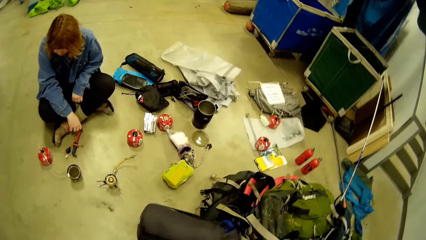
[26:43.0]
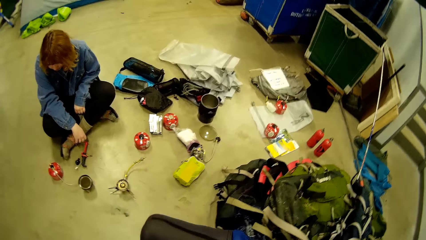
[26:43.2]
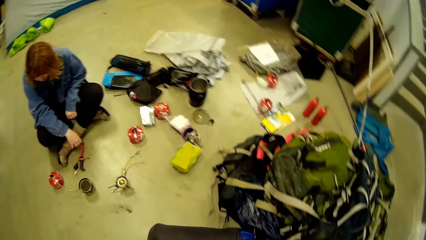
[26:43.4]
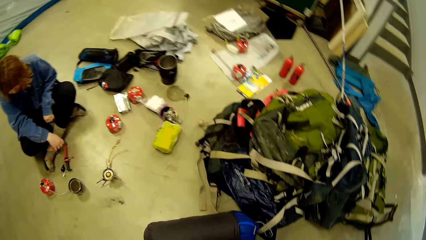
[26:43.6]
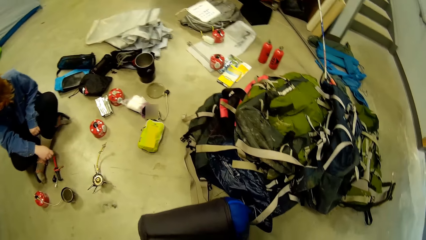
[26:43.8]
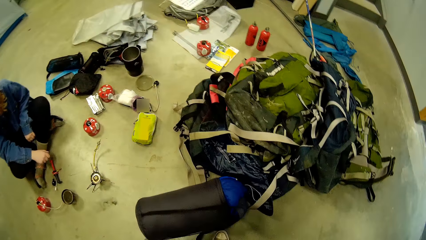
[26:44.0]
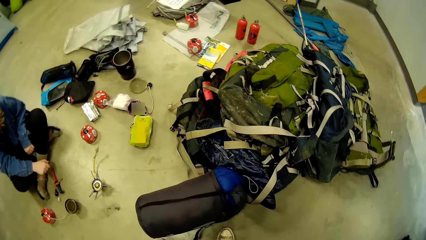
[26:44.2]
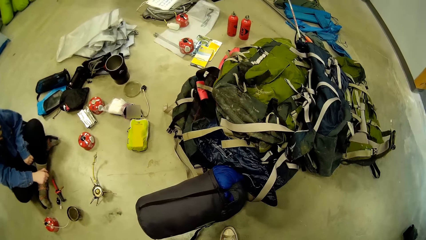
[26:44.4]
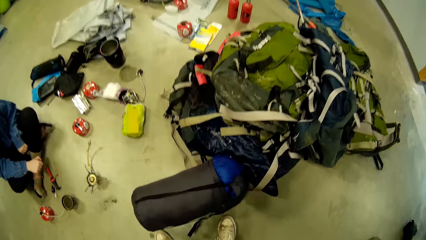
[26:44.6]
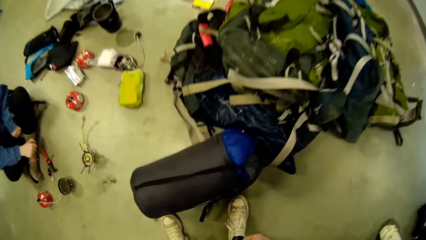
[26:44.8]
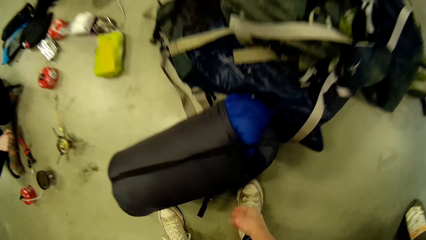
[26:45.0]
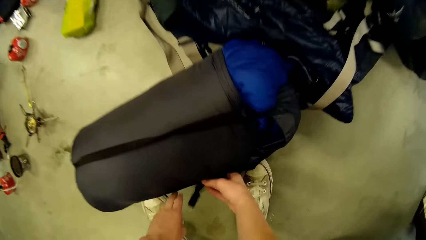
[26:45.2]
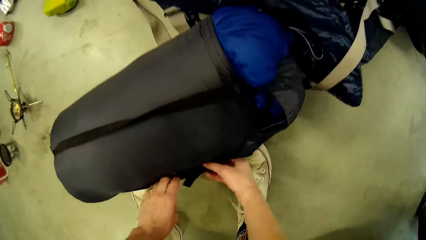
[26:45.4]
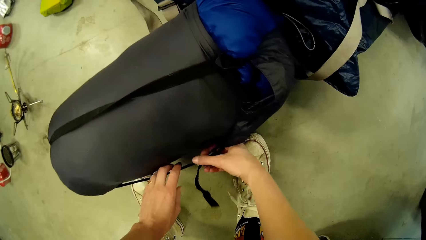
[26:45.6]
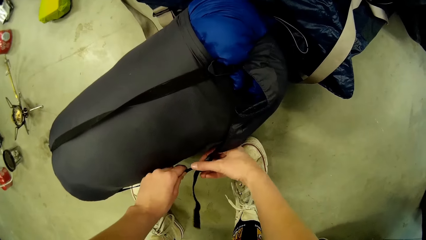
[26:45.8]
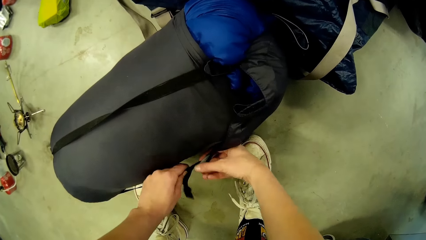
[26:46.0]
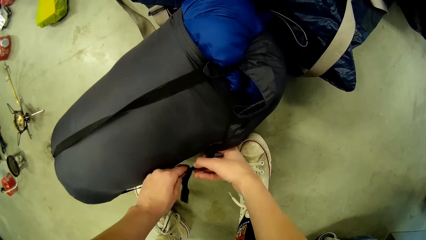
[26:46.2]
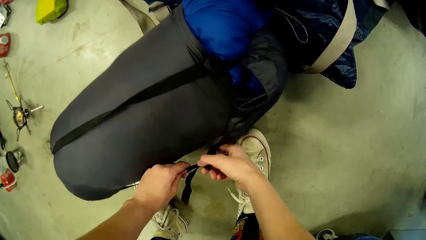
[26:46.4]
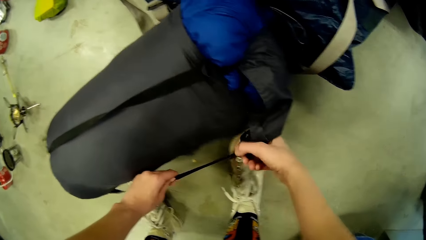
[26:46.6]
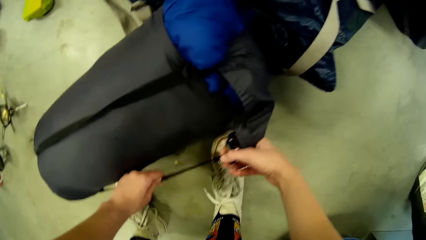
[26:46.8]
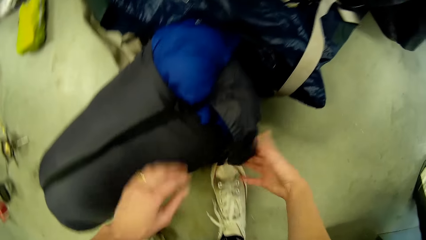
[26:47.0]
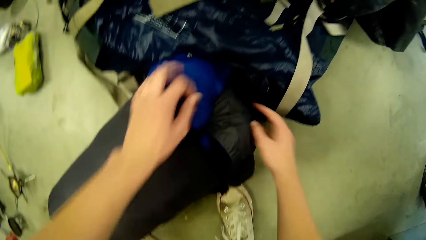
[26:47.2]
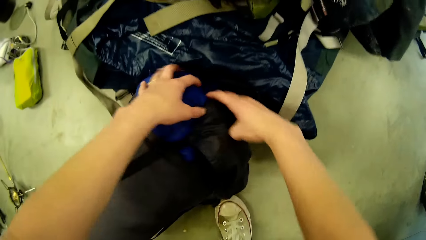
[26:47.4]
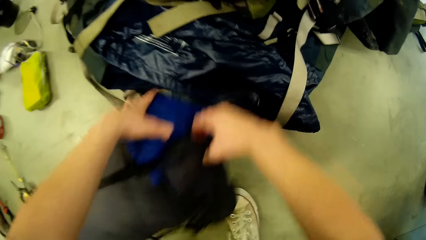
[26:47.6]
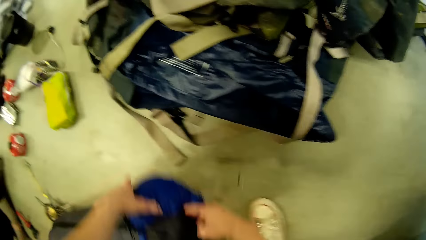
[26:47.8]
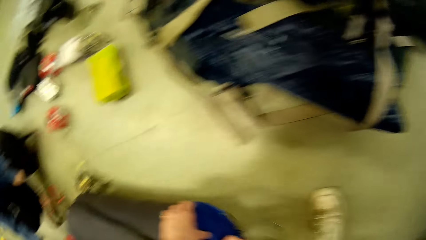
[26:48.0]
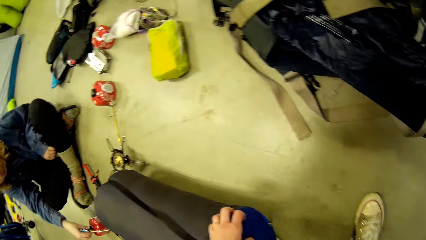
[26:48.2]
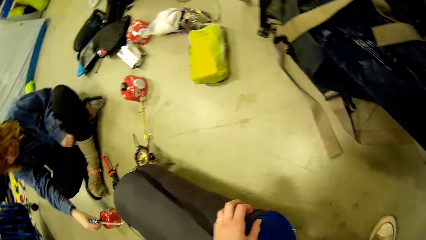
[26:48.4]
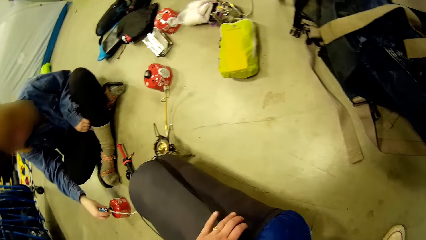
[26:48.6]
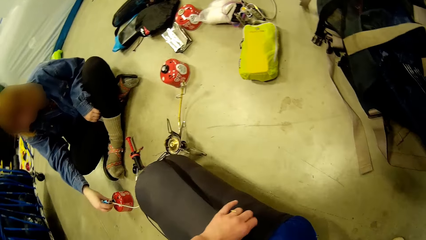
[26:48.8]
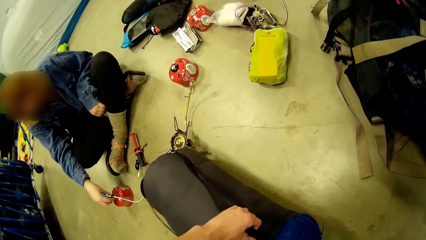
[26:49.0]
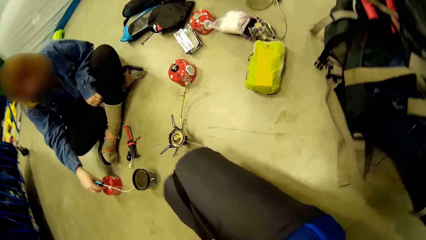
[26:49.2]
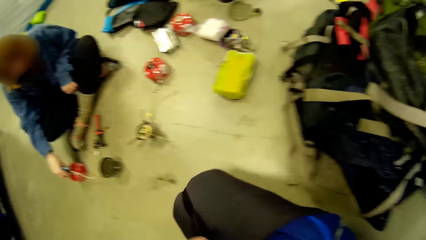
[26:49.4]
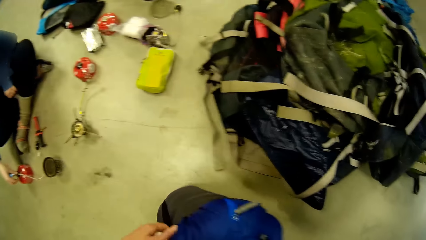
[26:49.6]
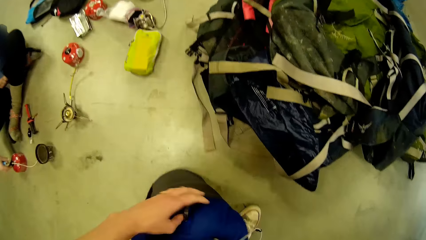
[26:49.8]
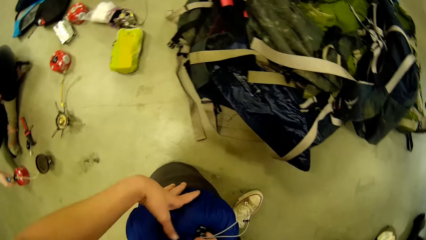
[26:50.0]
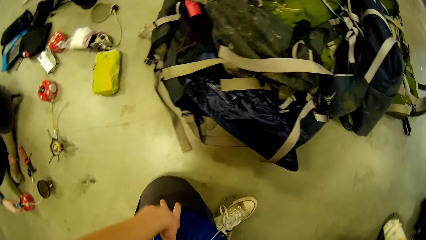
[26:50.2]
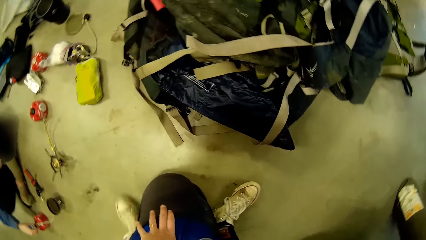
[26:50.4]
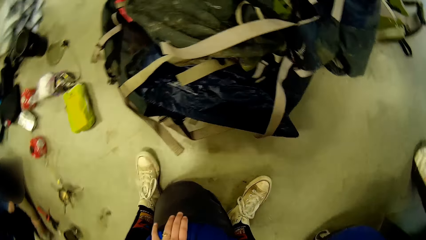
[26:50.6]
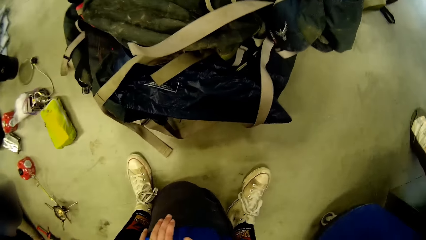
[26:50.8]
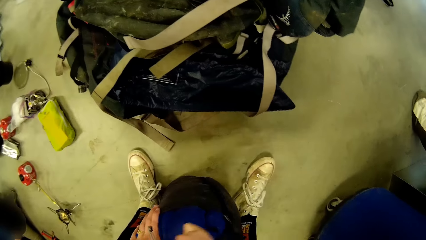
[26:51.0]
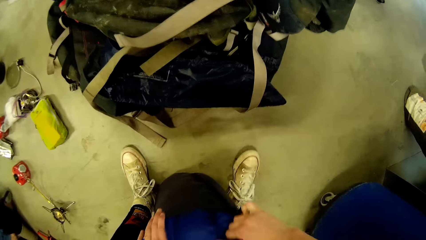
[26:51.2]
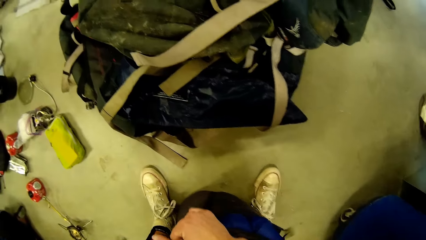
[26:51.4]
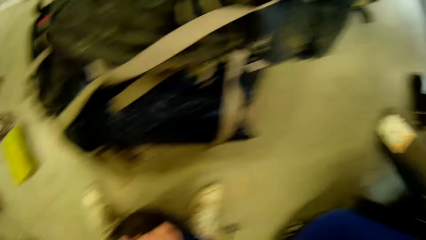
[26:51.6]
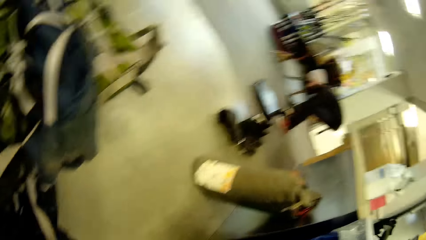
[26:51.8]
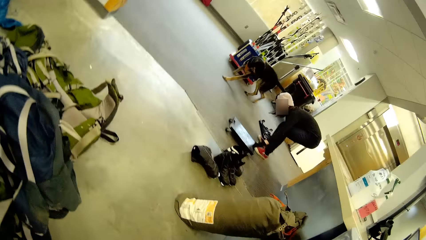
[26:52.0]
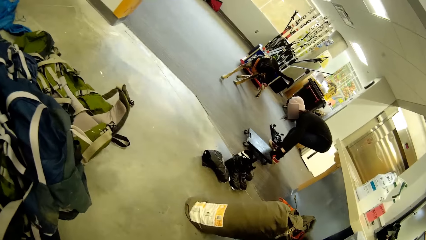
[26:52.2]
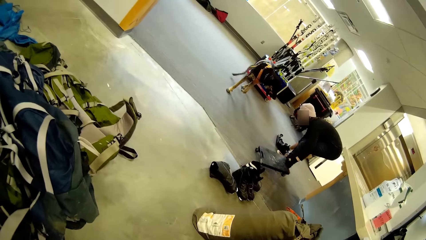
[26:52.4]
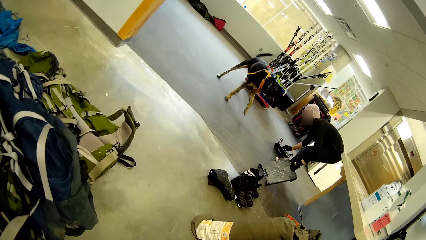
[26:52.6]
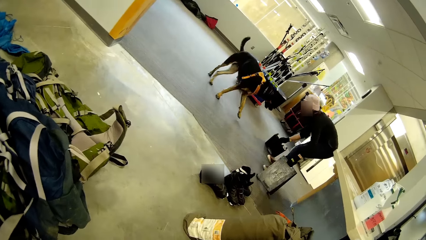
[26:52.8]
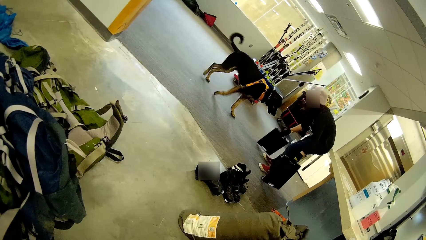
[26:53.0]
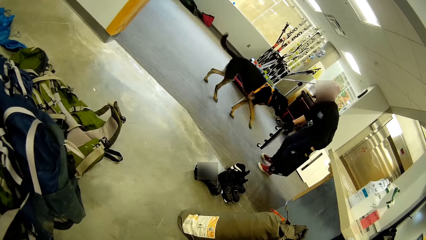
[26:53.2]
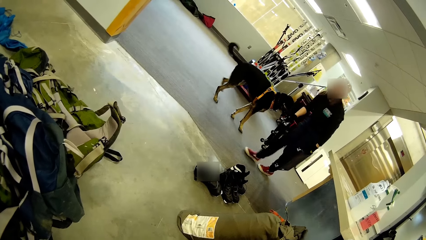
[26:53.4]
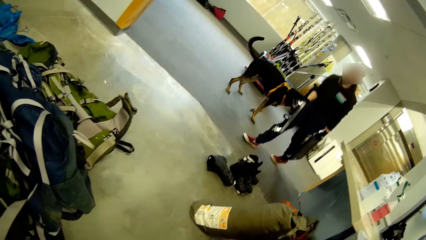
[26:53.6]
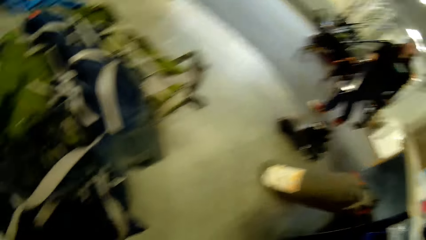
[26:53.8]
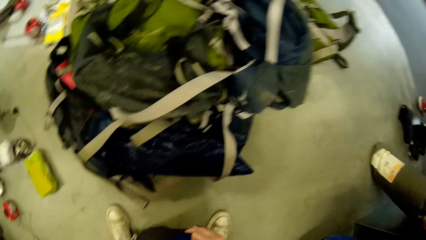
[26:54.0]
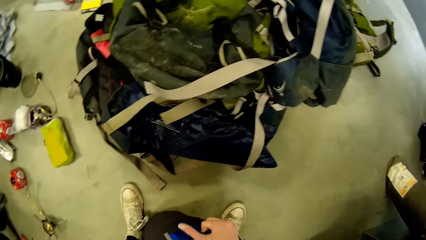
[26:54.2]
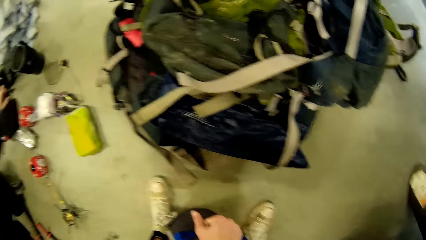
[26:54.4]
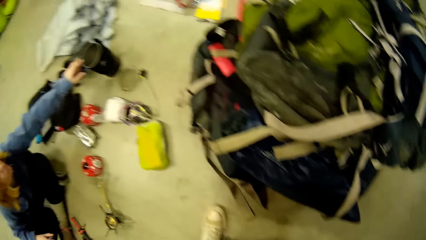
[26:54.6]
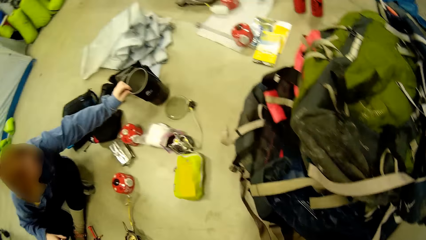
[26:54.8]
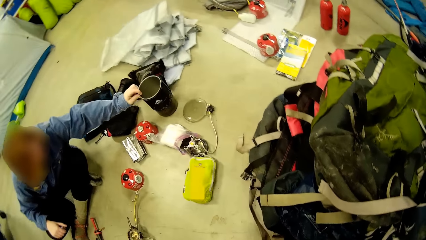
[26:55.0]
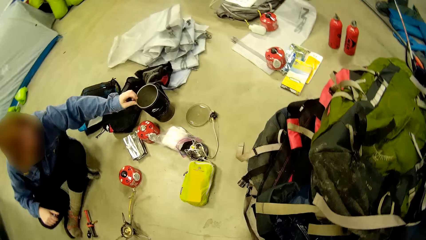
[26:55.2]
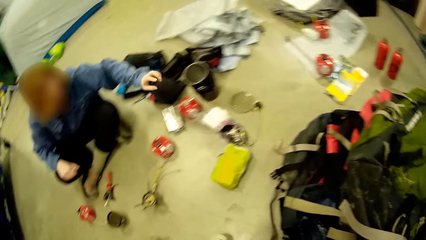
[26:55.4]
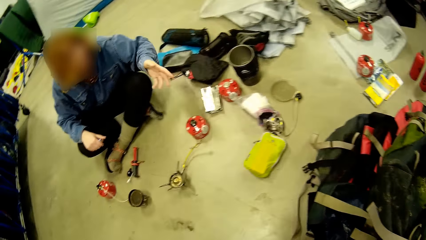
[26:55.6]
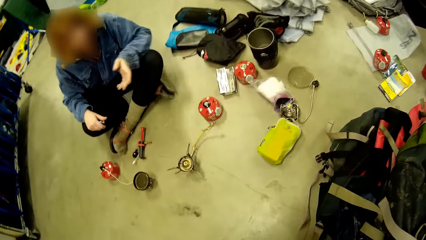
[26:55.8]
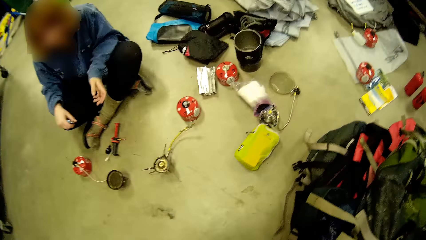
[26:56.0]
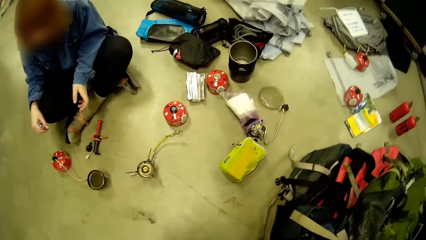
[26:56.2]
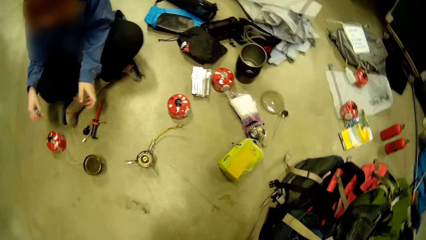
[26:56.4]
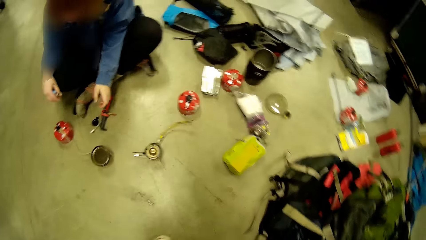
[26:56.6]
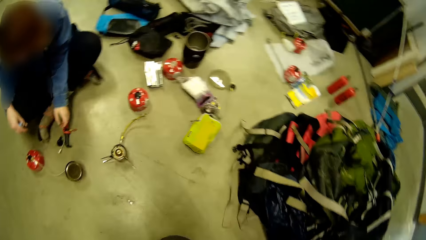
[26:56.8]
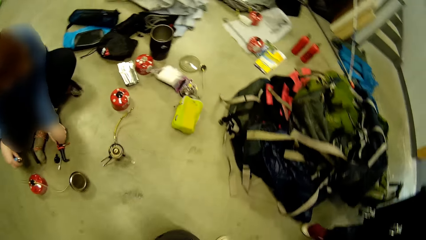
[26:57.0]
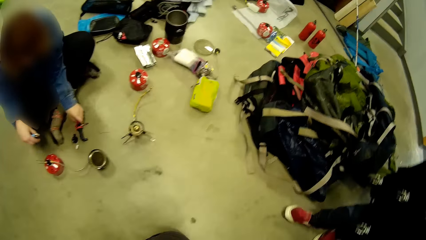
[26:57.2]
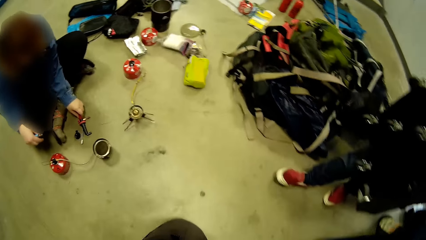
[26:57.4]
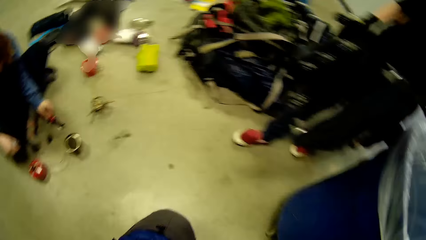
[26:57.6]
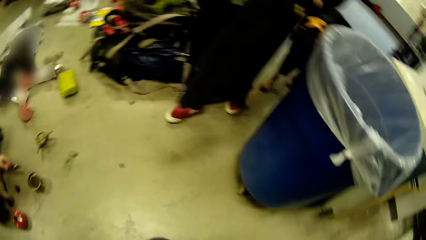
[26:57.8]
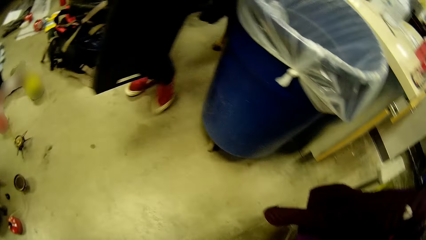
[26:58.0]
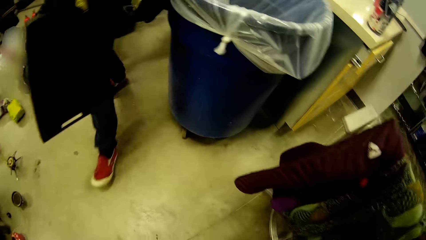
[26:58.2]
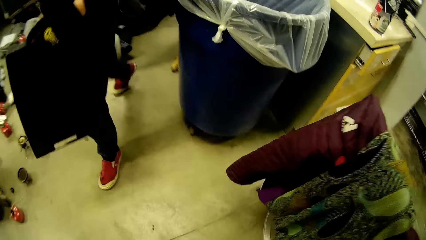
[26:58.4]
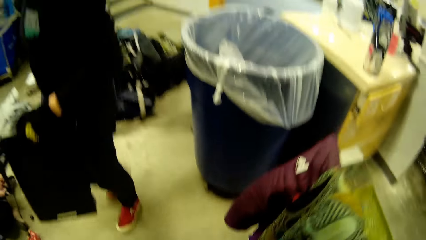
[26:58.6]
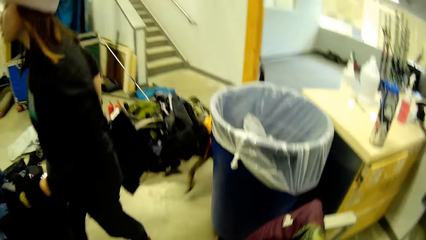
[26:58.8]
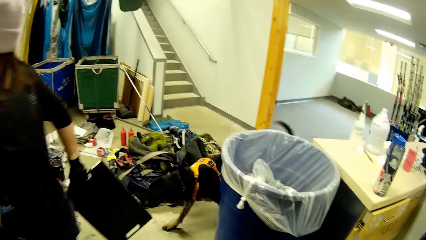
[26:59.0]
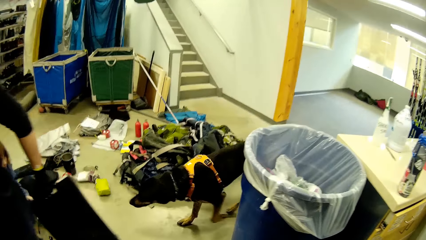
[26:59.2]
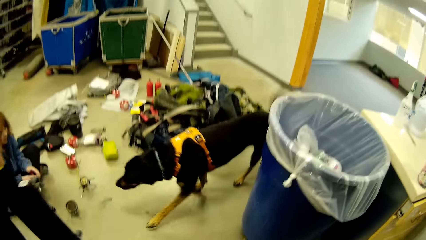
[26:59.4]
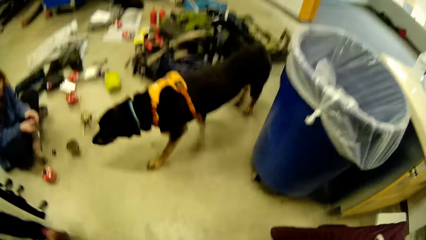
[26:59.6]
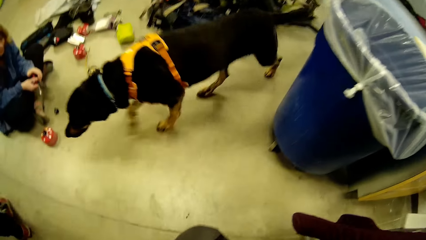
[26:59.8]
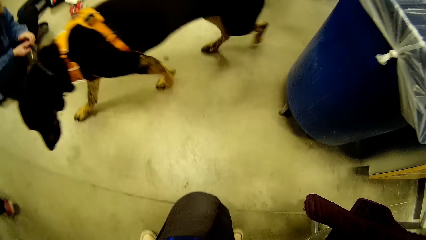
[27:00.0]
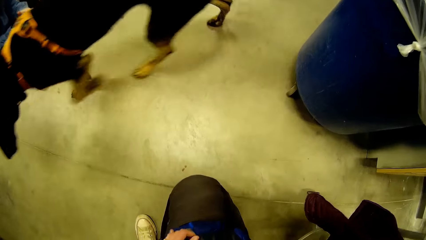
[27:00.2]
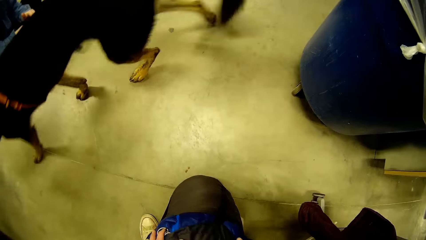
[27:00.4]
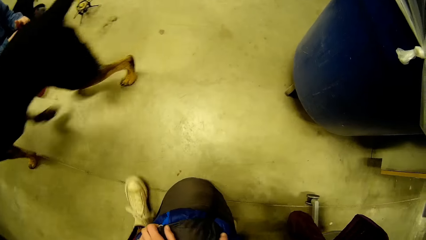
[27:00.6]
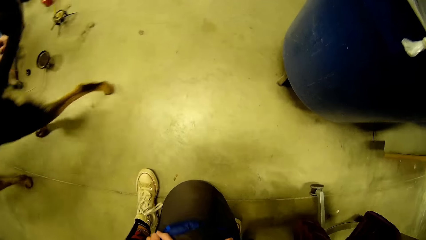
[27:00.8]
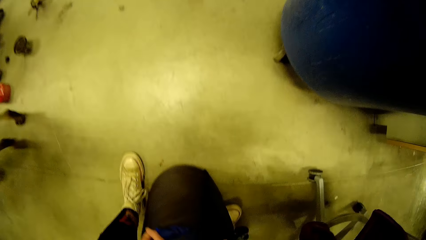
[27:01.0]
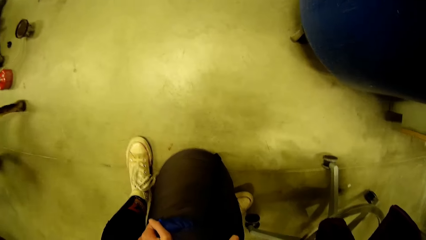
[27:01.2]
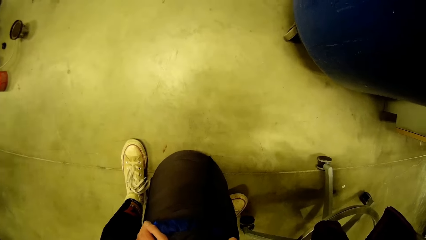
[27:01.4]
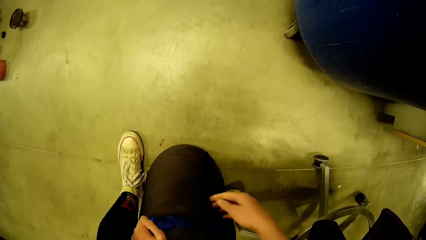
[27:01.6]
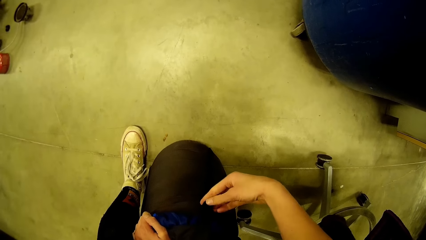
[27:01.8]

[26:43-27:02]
The camera wearer drops the bag on the floor. They adjust the buckle on the bag. They carry the bag from the floor. They put clothes in the bag. They adjust the attachment on the bag. The man carries two boards with both hands. The woman touches a cup on the floor. A person takes a bucket. The person fixes something. The man walks past the counter. The dog walks behind the man.
